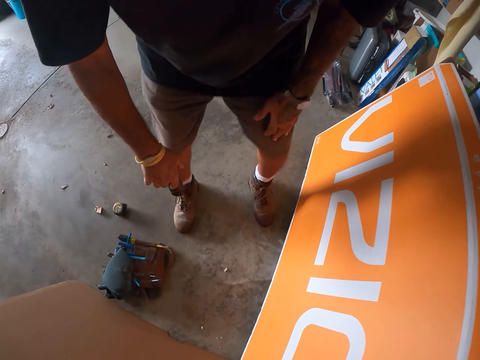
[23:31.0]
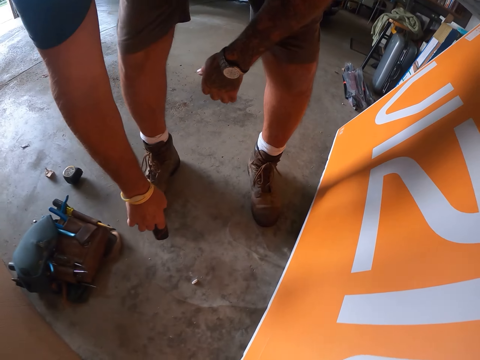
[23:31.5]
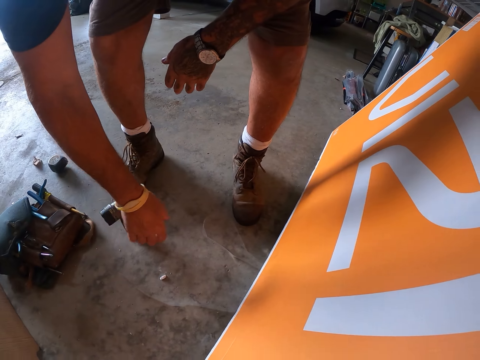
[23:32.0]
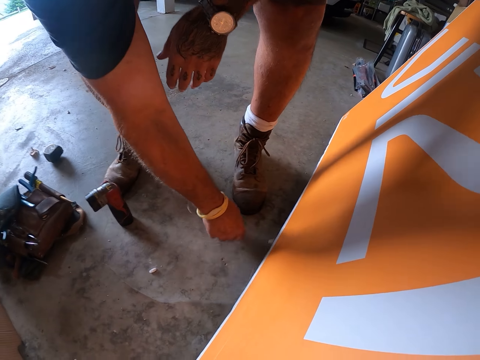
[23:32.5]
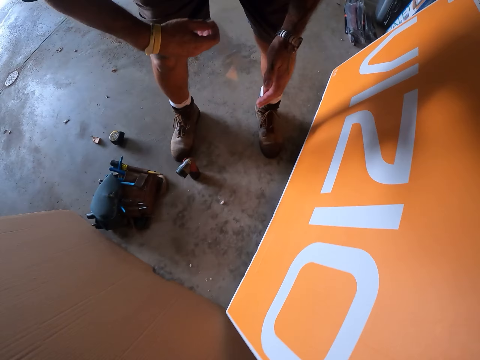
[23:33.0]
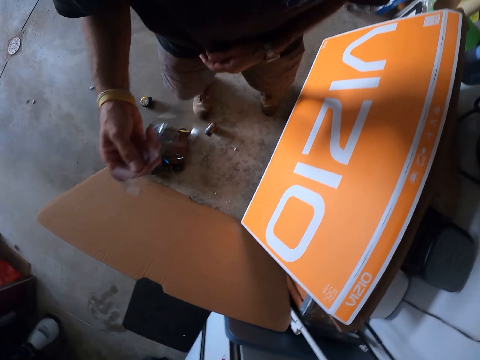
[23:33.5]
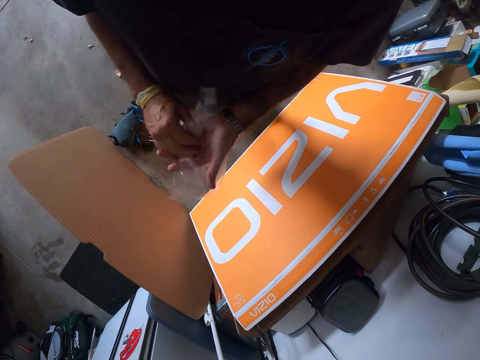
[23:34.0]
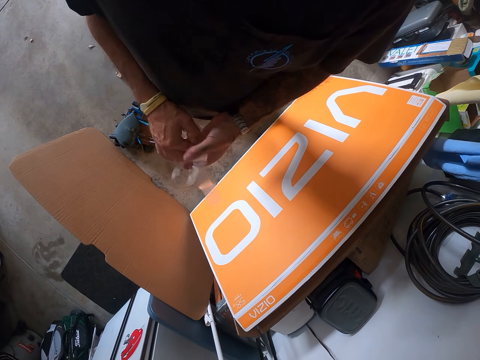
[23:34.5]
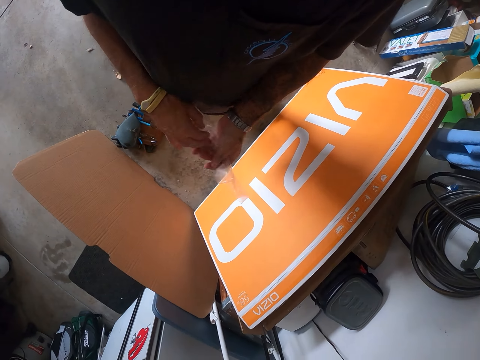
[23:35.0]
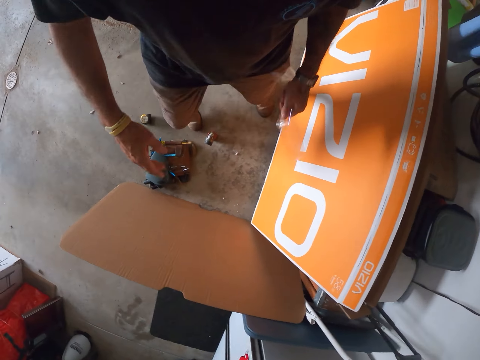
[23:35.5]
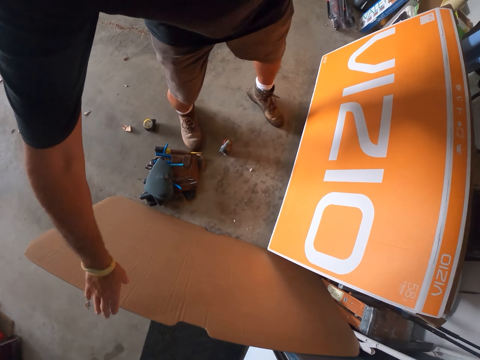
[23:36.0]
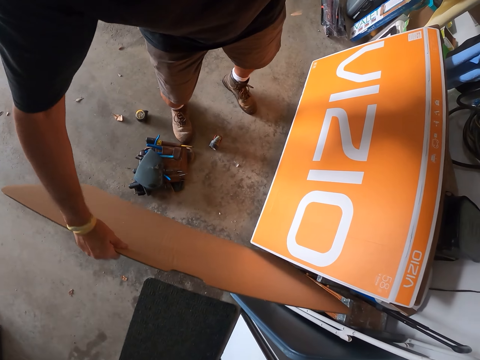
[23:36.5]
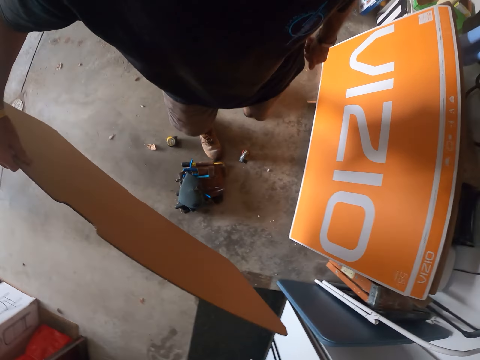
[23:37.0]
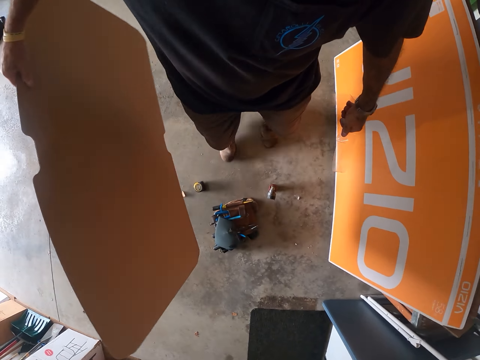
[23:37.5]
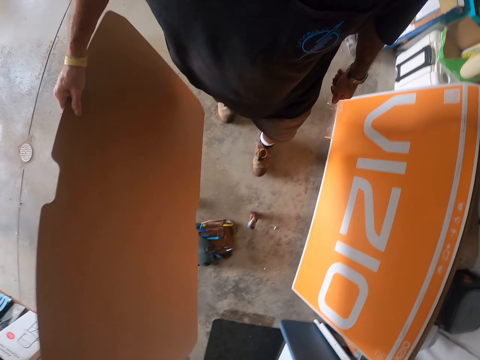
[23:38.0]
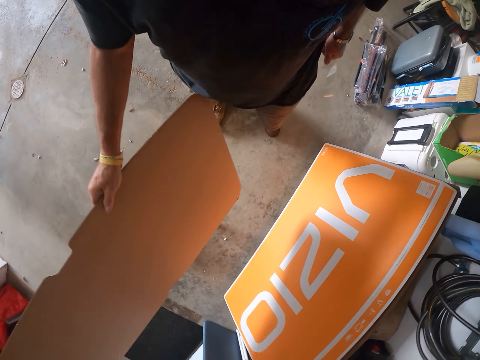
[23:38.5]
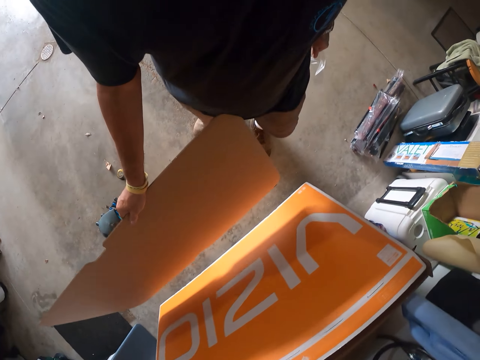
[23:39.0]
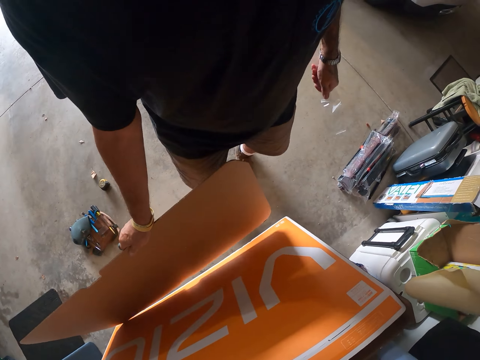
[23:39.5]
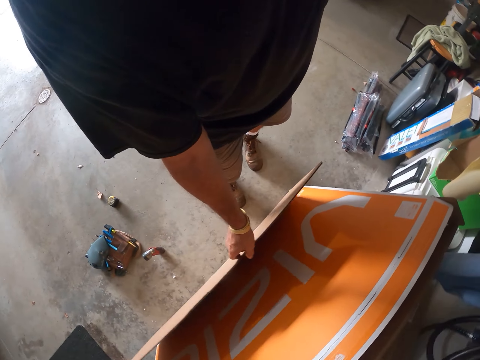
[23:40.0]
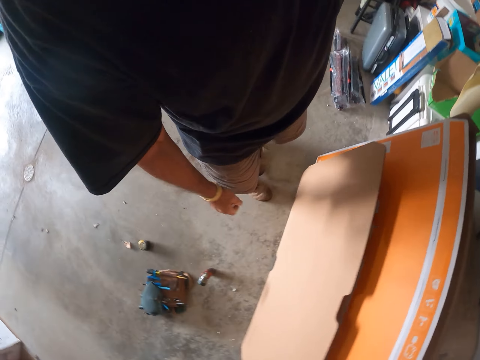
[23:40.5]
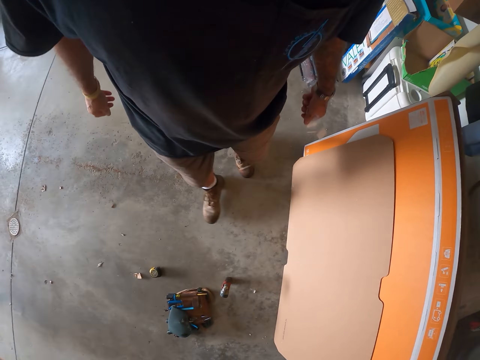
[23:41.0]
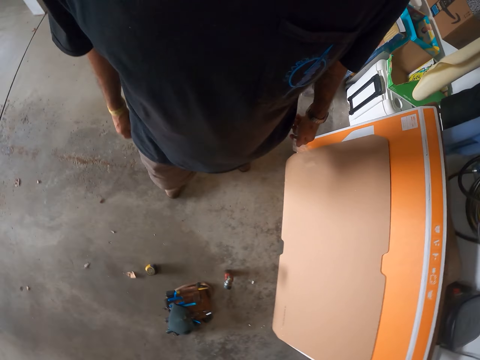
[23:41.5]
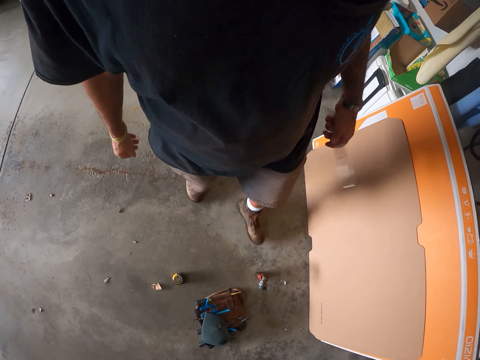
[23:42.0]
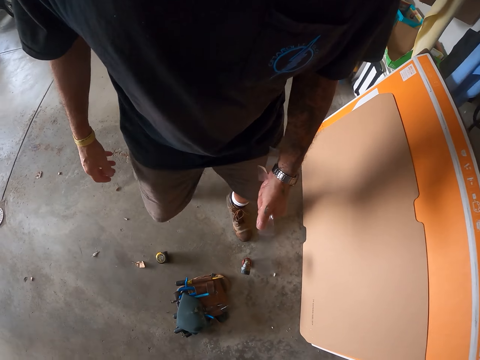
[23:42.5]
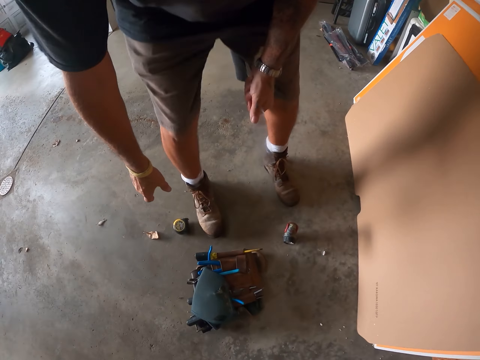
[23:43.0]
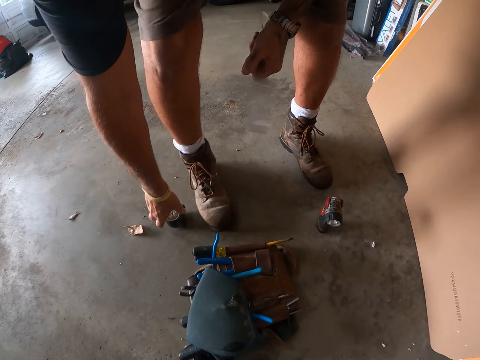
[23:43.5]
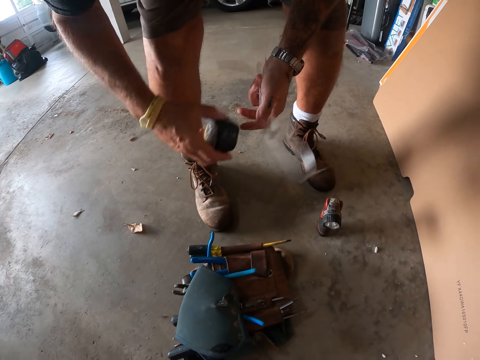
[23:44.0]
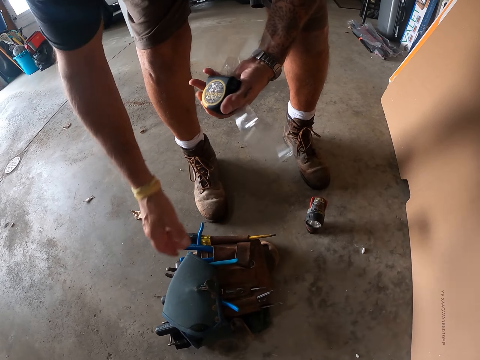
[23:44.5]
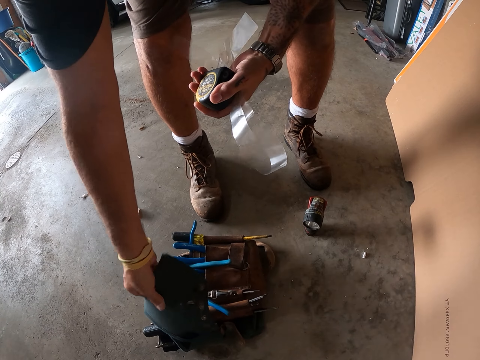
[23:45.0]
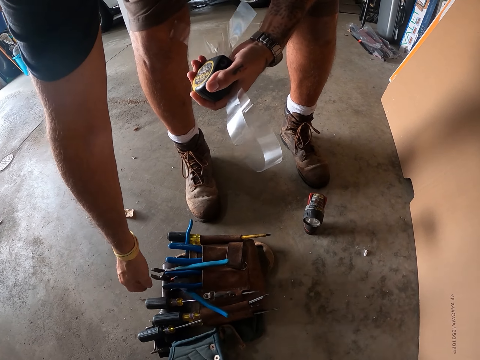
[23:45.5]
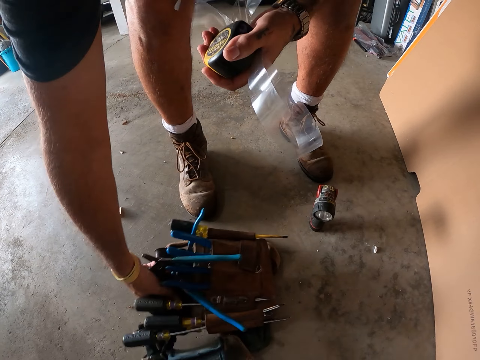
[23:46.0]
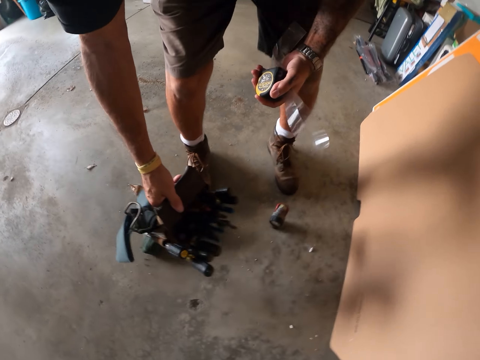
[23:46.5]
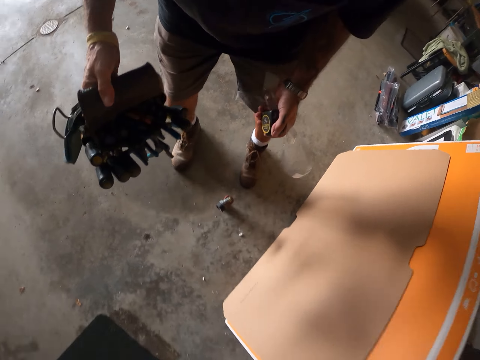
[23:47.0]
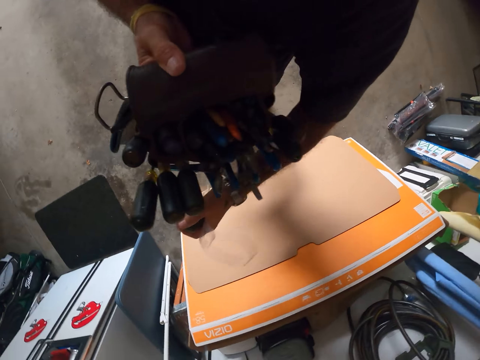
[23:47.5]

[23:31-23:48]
The camera wearer puts the torch on the floor. He picks up the sellotape from the floor. He folds the sellotape in his hands. He picks up the cardboard from the floor. He leans the cardboard on the box near the TV. He walks in the workshop. He picks up the torch. He picks up the tape measure from the floor. He picks up the tool assemble bag from the floor.

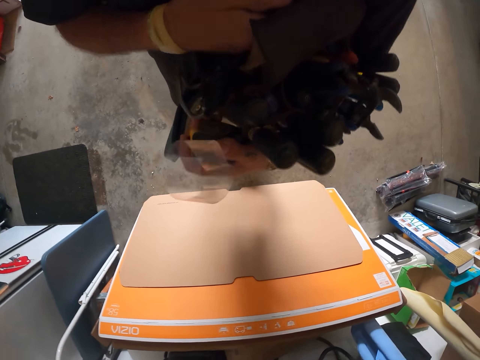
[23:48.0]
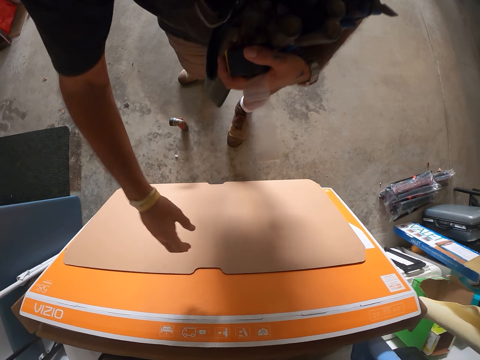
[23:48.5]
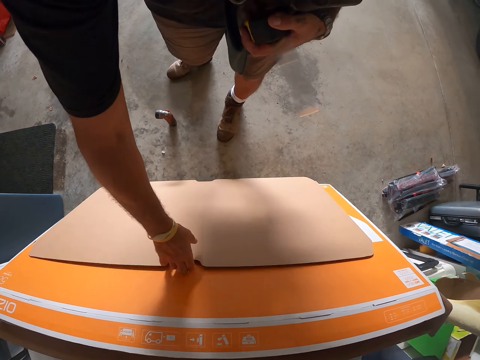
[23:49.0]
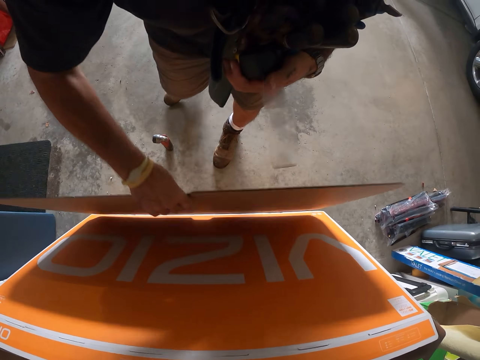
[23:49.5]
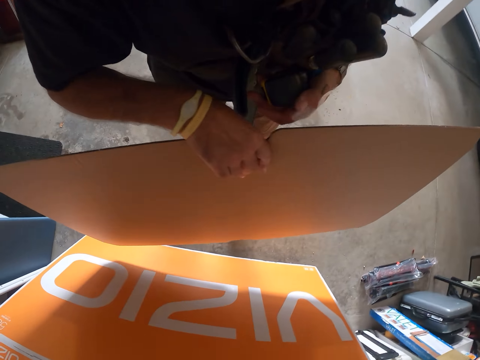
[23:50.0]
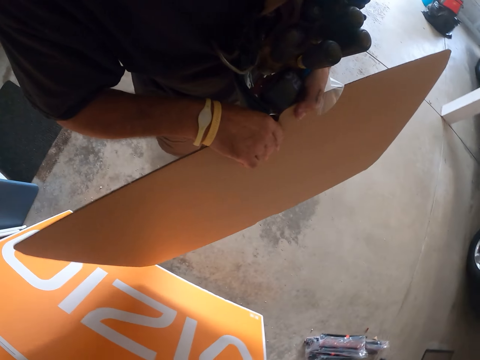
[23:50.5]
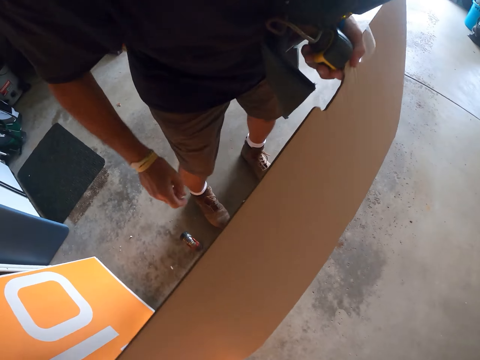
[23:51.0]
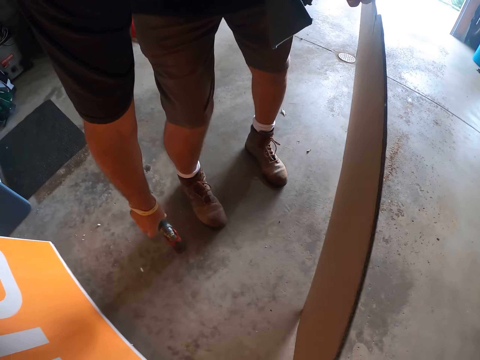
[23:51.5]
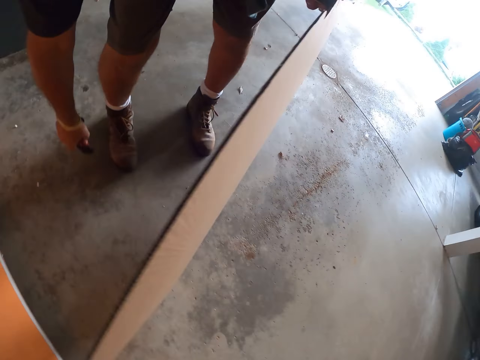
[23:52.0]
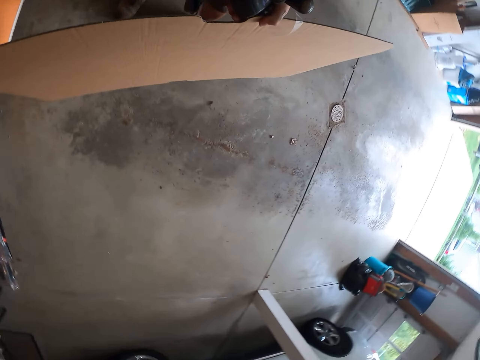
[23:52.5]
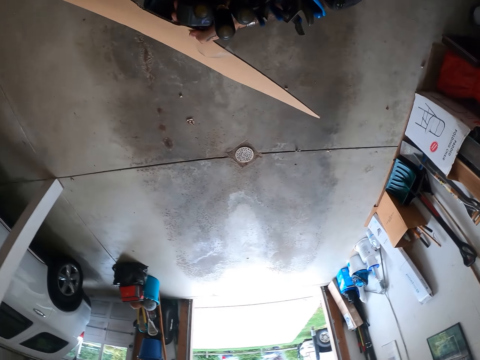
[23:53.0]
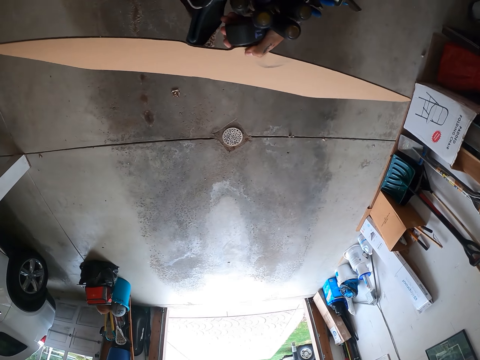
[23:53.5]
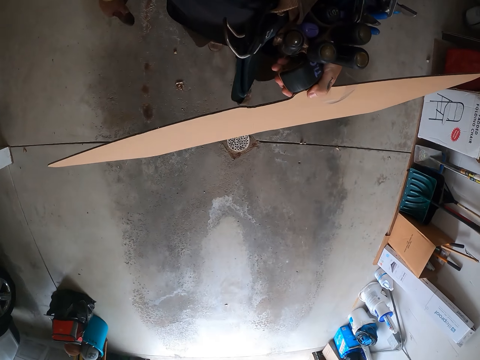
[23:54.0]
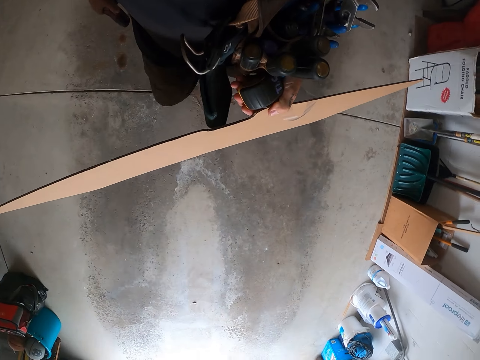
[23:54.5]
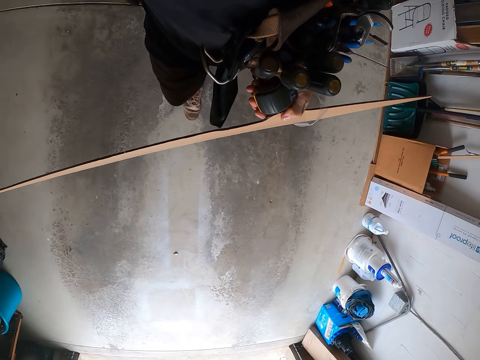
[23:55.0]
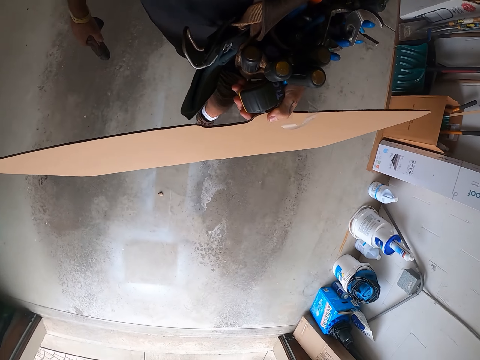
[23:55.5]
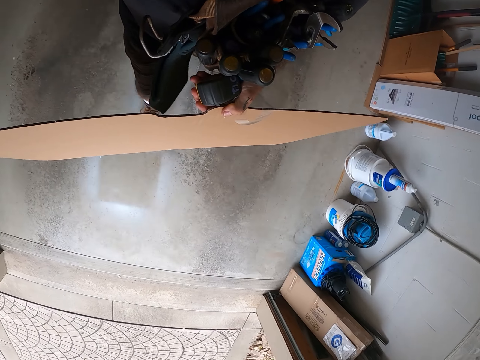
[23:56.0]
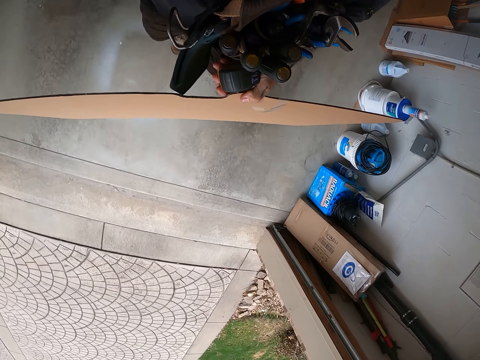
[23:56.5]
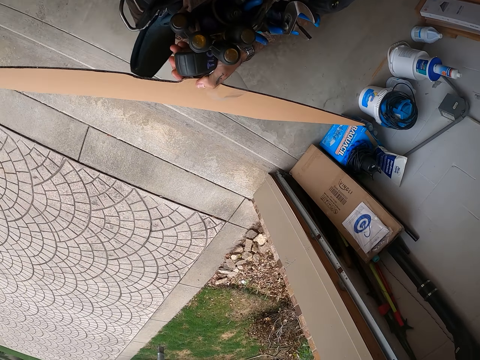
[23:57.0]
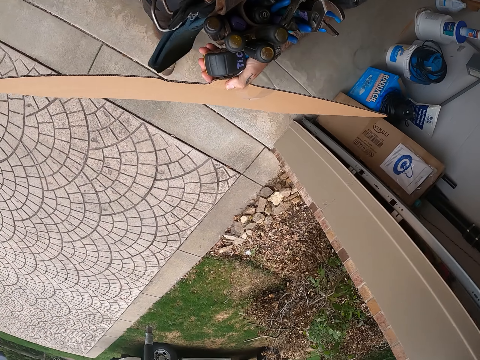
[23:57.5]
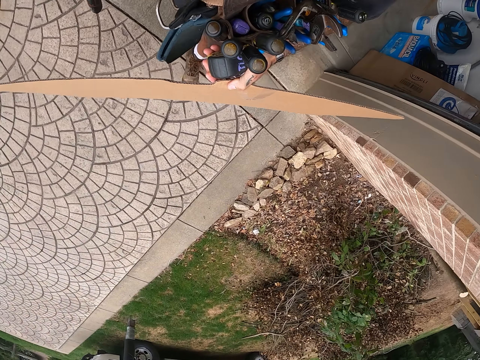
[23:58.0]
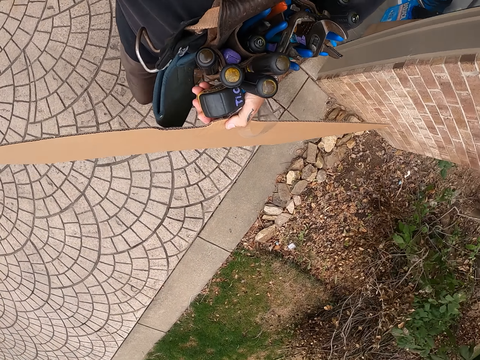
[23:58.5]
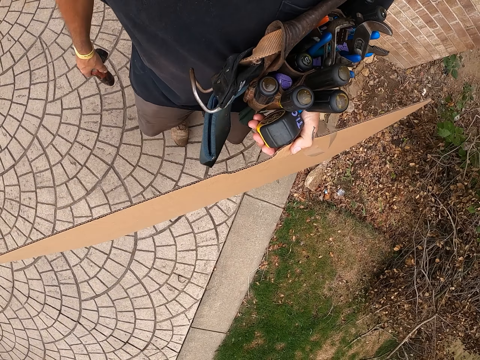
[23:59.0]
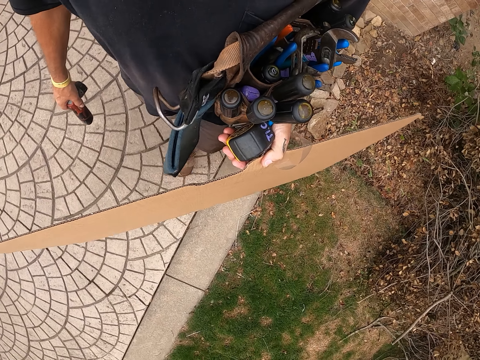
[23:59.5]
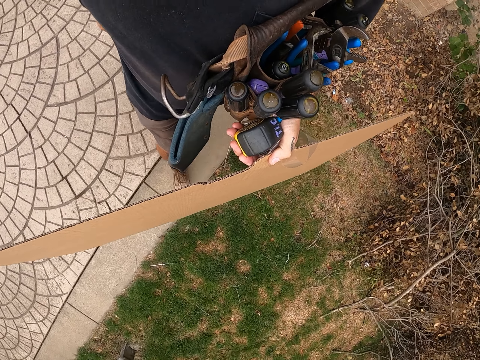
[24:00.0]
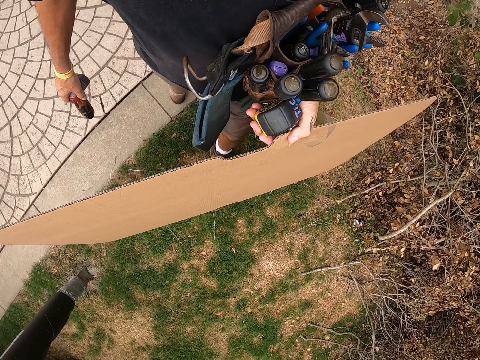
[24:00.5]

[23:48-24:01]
The camera wearer picks up the cardboard. They pick up the torch from the floor. They look around the workshop. They walk around the workshop. They walk out of the workshop.
